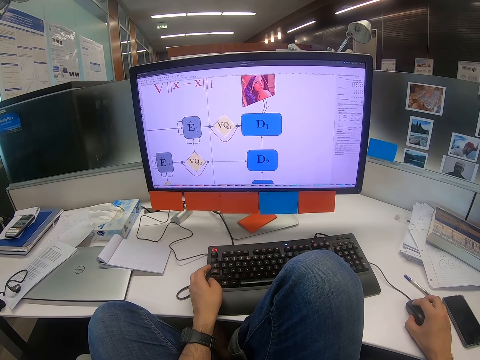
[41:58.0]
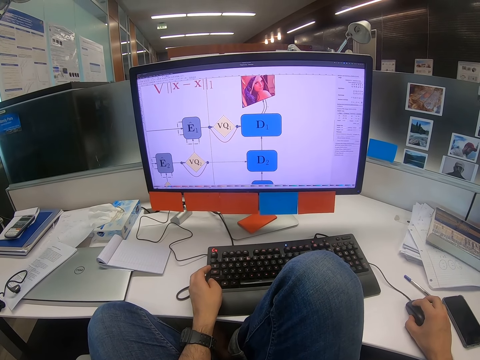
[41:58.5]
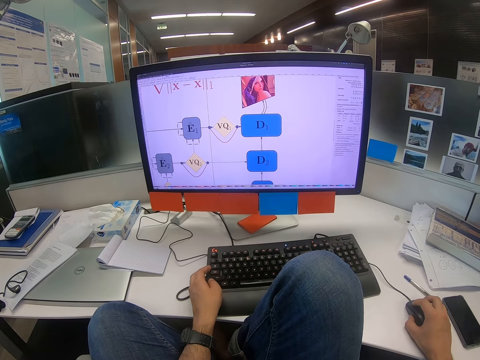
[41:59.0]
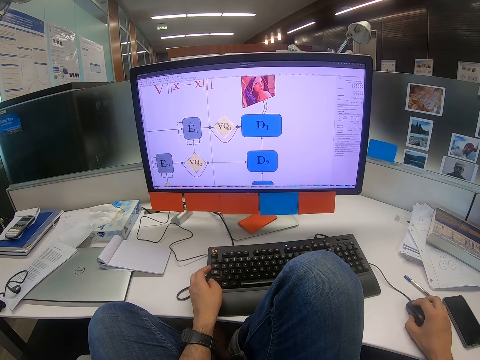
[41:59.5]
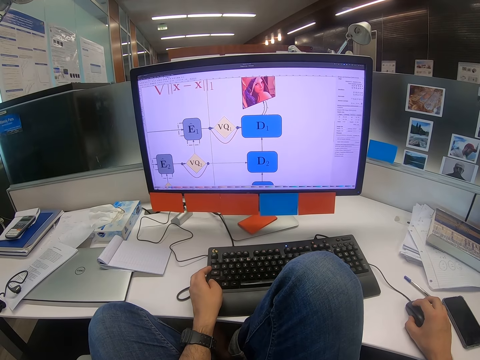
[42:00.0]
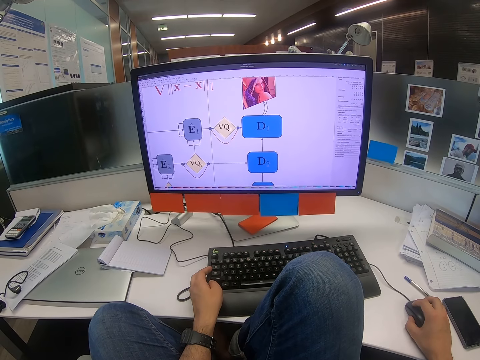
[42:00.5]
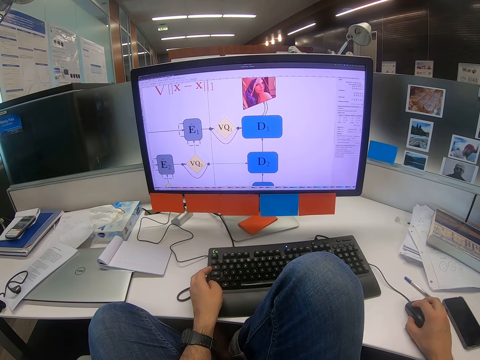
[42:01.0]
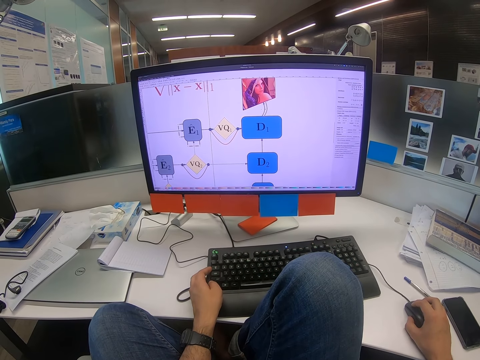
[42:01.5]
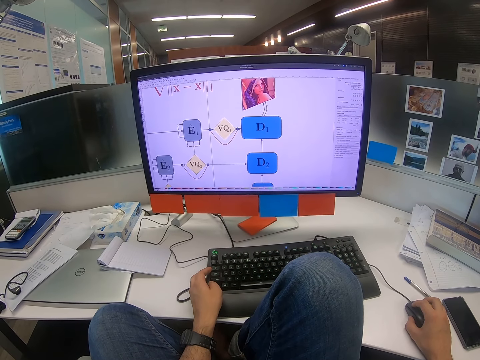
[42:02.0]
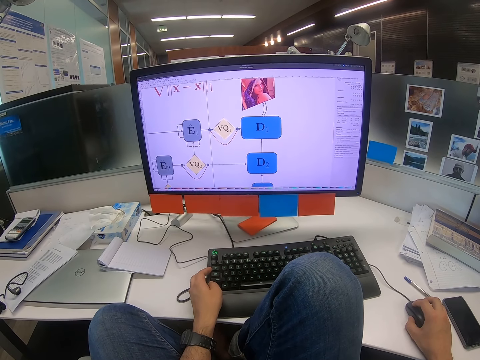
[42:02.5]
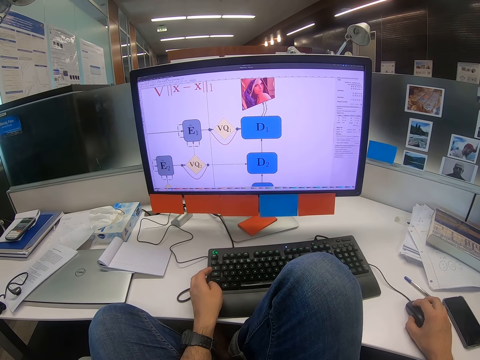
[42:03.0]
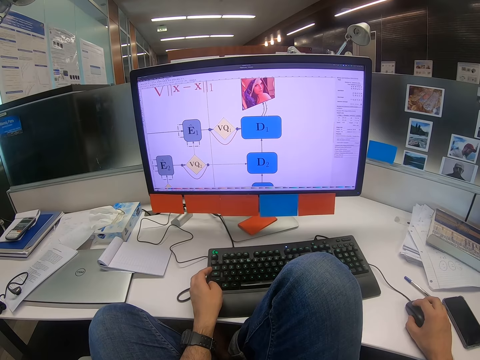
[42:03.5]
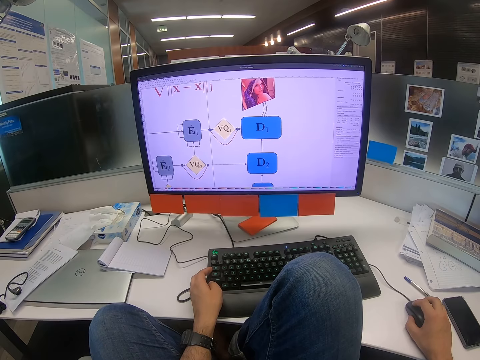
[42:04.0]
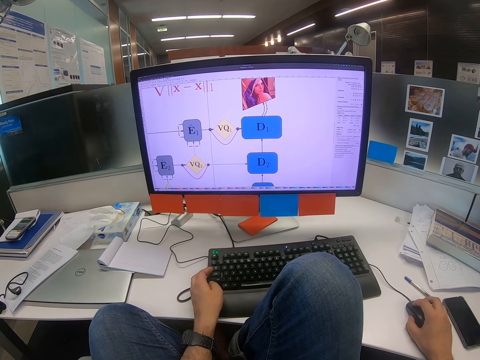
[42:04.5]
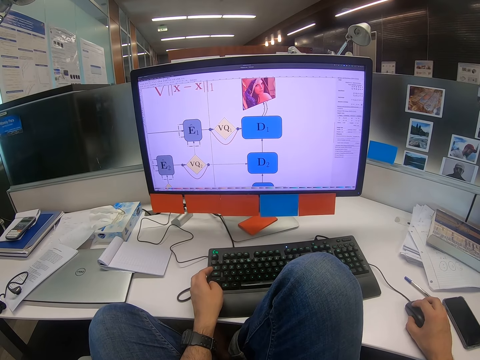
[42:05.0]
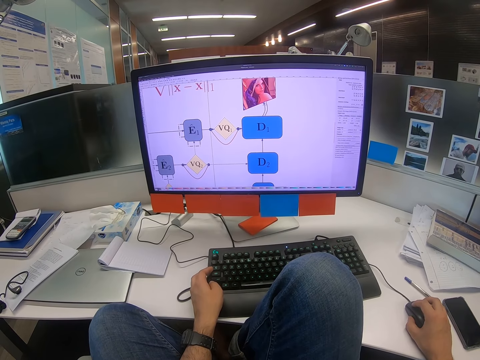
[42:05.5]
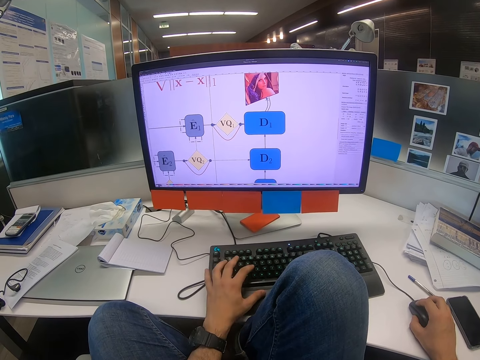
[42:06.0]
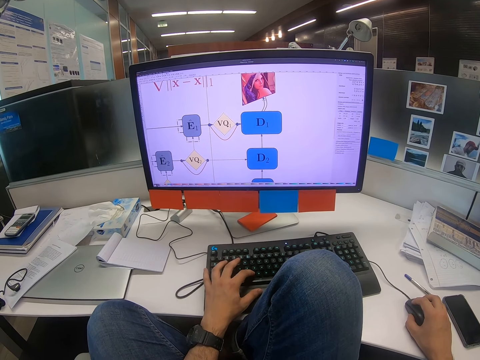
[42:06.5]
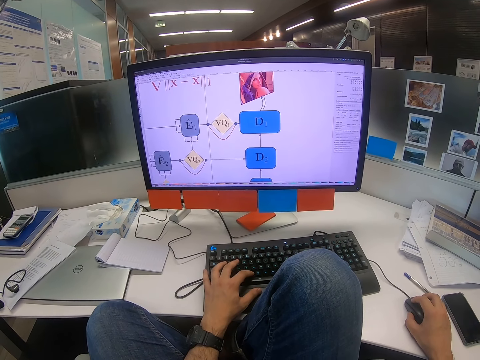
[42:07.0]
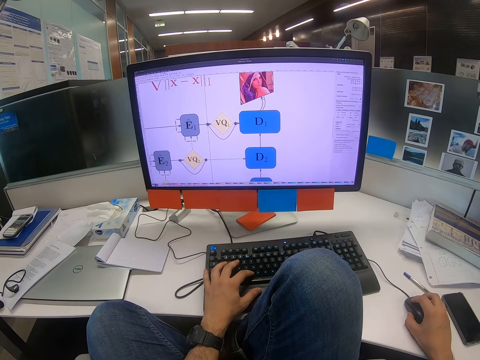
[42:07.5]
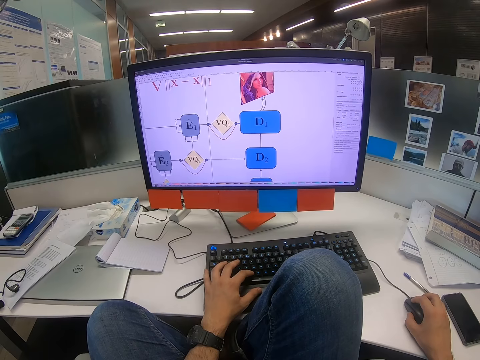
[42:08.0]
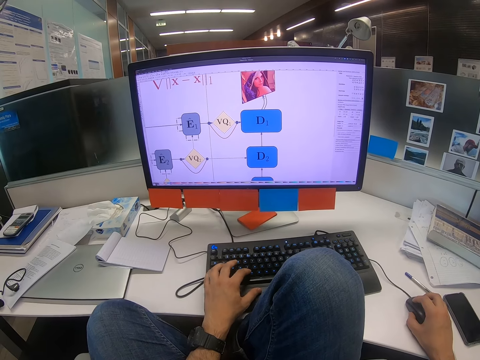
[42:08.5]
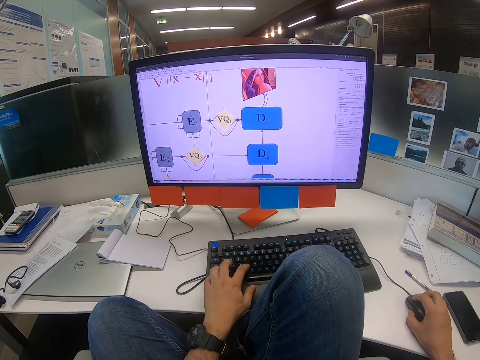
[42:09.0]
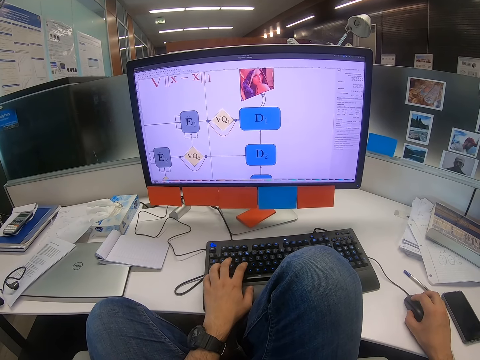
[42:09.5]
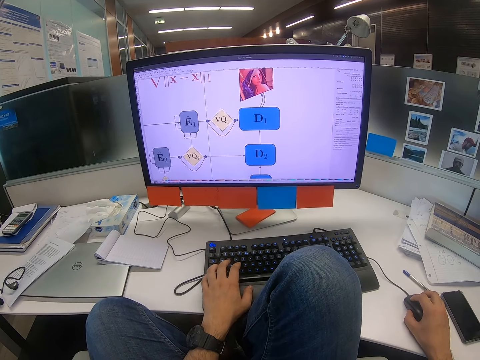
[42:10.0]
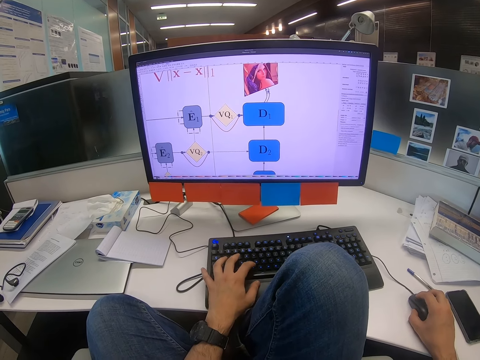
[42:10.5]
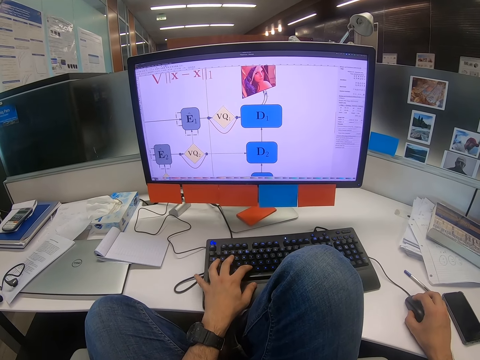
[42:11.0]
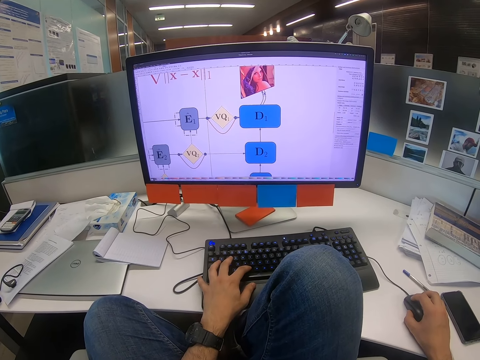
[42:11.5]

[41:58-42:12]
The camera wearer looks on the computer screen. They click on the keyboard.

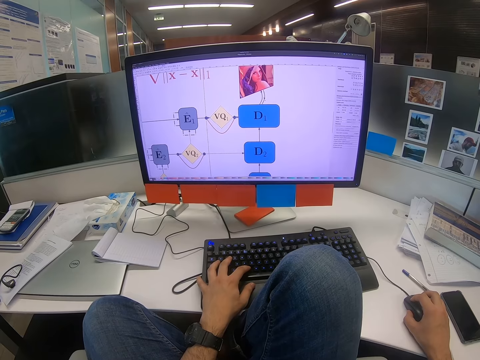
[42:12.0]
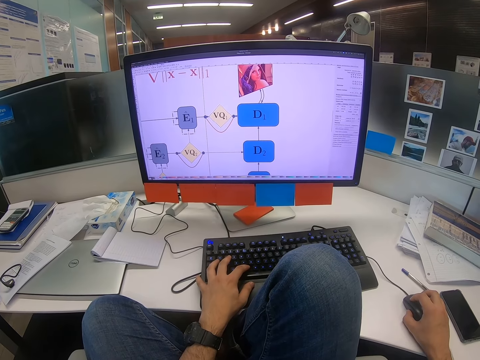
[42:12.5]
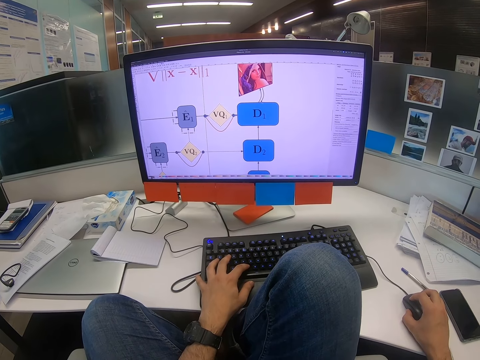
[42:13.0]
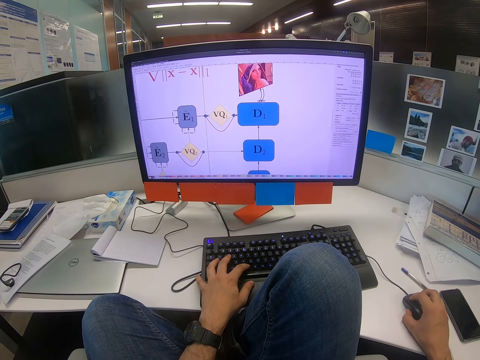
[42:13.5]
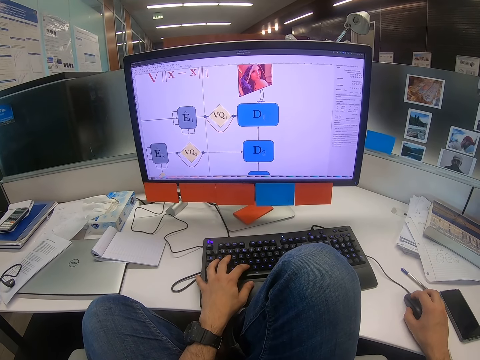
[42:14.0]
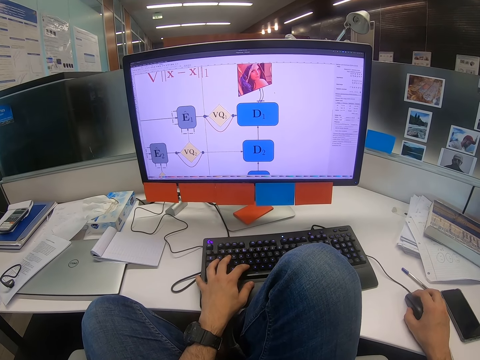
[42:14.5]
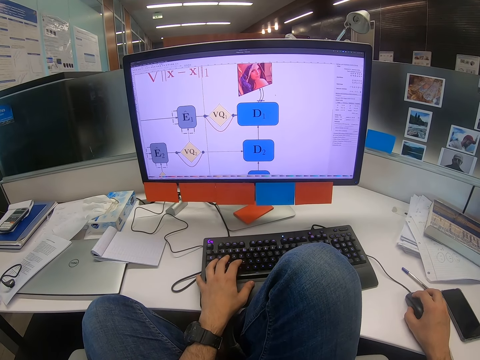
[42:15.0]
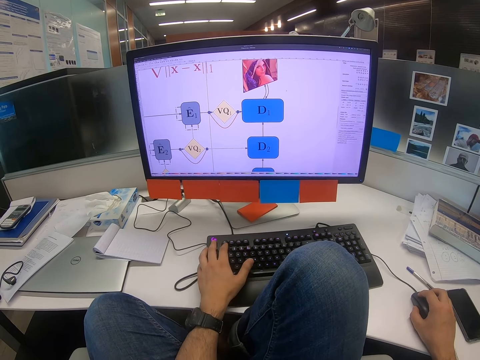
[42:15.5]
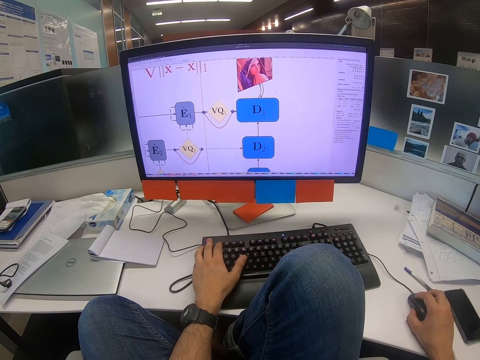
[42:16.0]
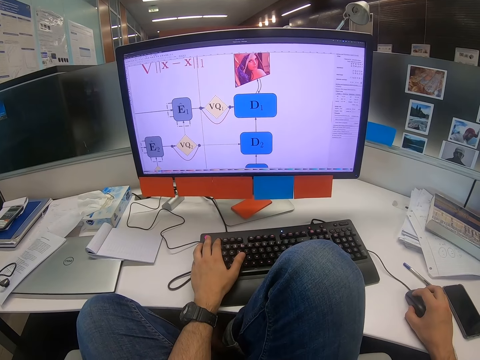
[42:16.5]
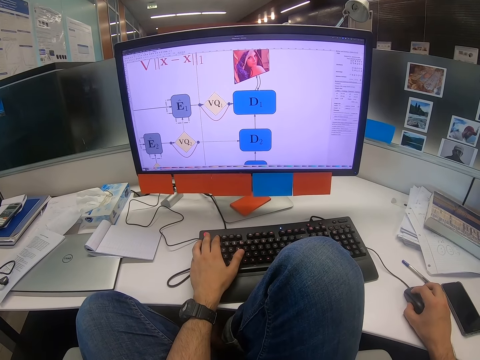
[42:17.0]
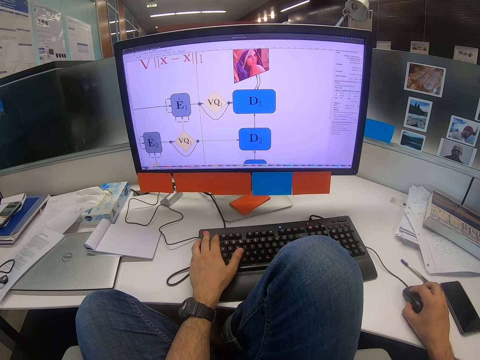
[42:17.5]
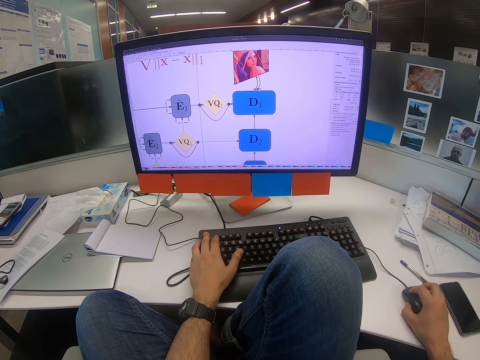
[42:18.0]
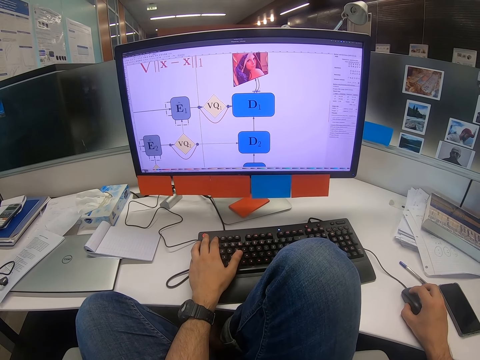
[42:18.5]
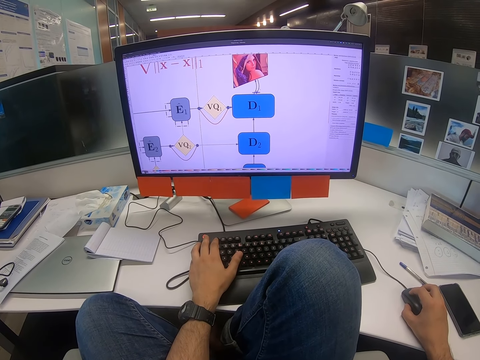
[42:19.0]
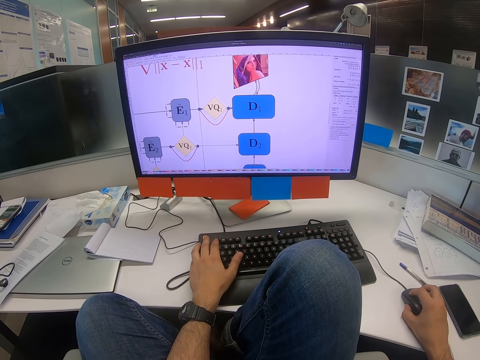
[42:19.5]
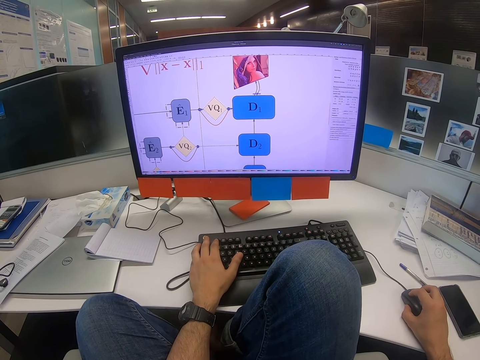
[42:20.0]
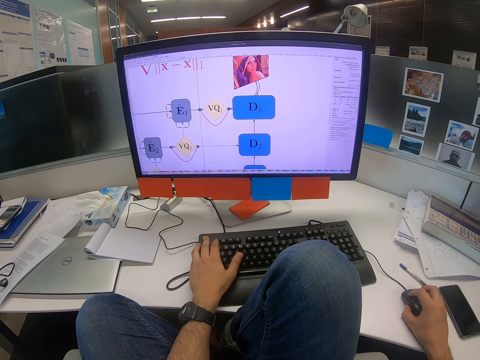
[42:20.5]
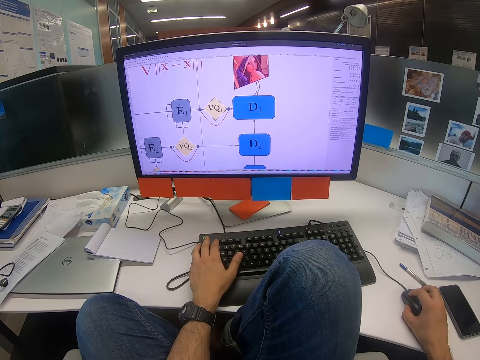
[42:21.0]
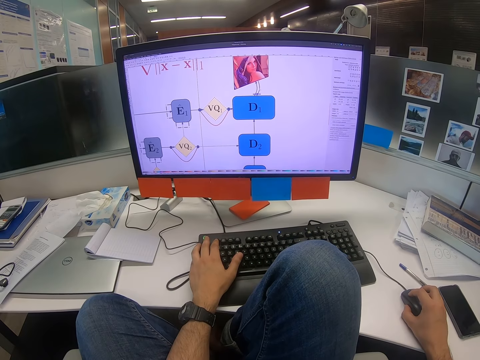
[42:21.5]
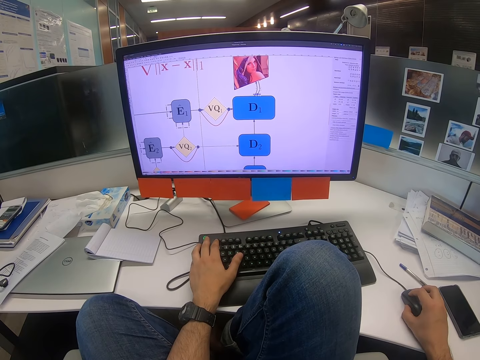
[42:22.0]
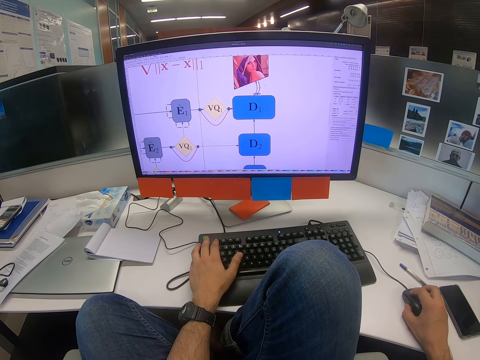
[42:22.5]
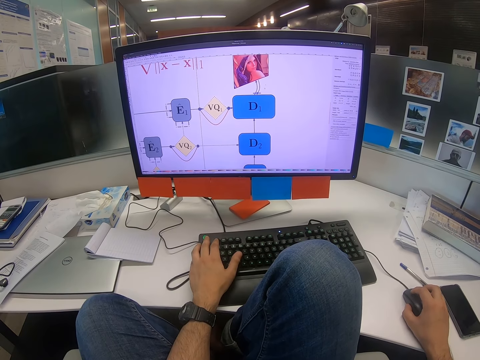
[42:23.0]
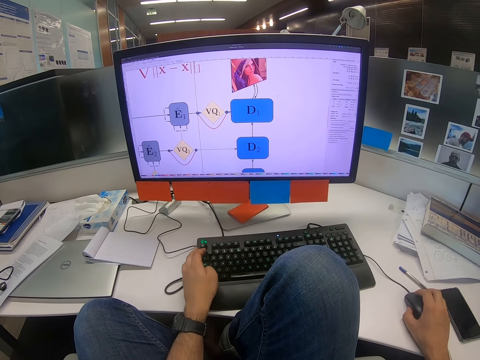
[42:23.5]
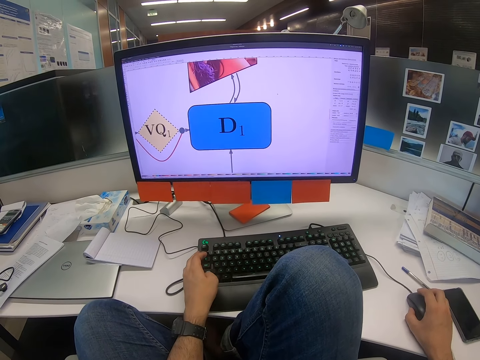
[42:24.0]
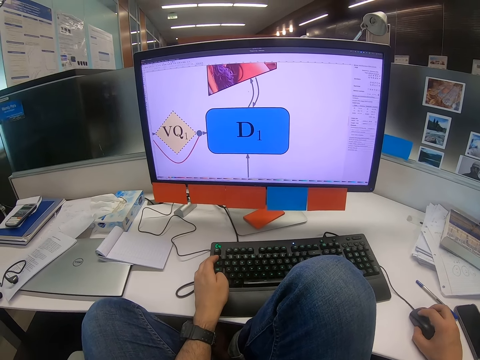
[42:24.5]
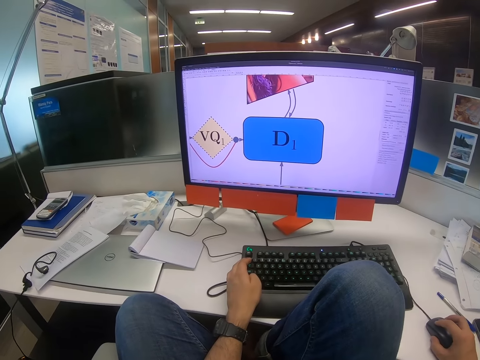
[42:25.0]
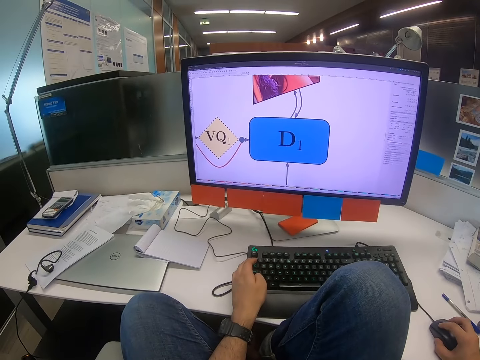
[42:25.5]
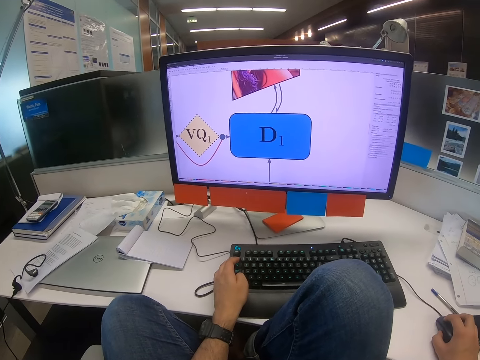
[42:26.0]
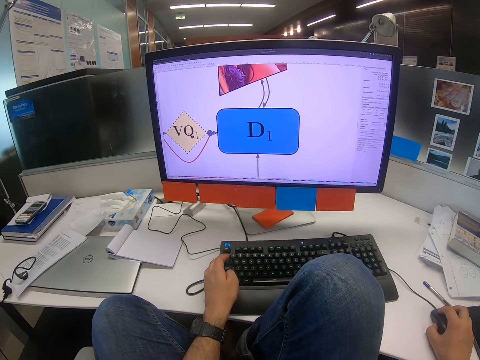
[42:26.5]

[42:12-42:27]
The camera wearer scrolls on the computer. They move the mouse and click on the keyboard.
